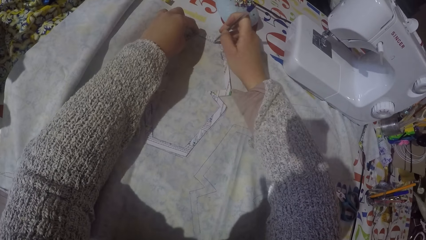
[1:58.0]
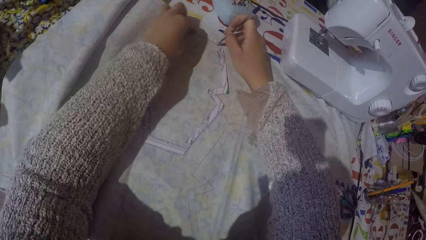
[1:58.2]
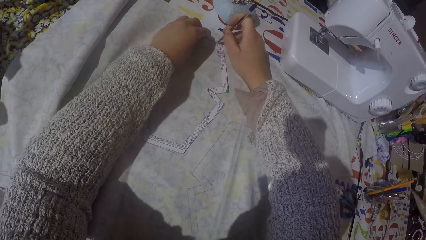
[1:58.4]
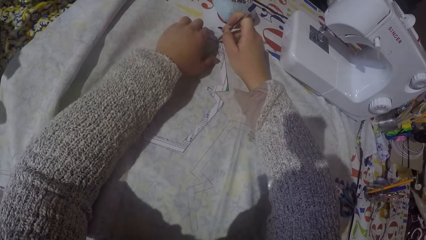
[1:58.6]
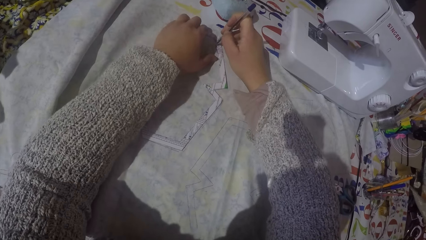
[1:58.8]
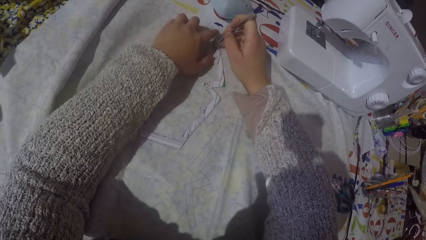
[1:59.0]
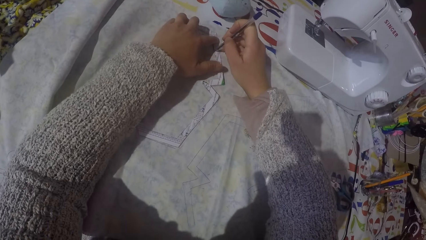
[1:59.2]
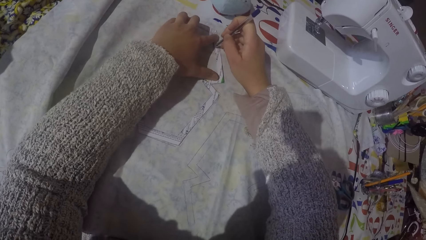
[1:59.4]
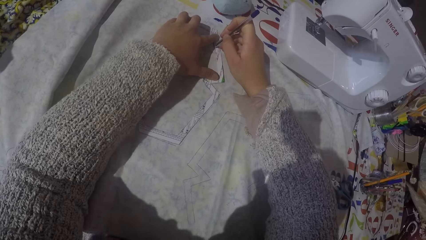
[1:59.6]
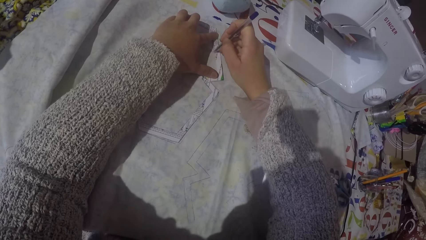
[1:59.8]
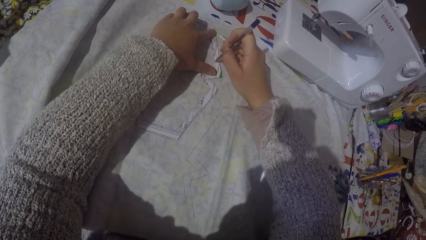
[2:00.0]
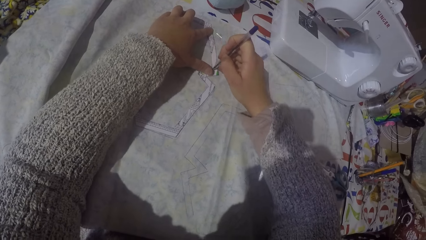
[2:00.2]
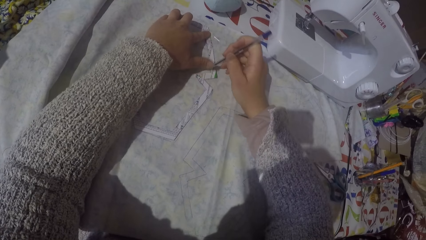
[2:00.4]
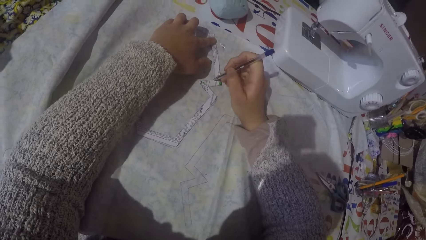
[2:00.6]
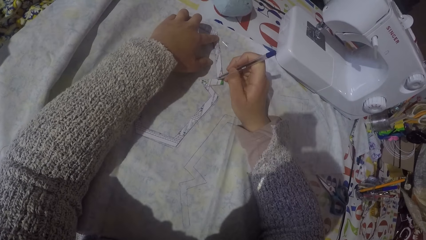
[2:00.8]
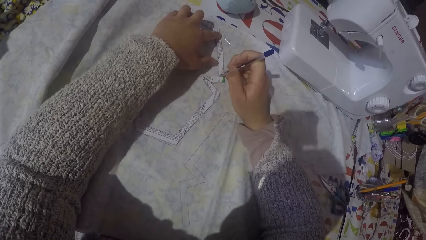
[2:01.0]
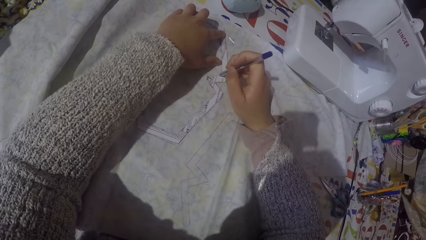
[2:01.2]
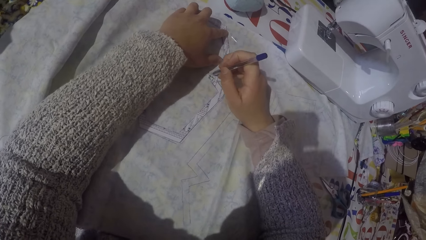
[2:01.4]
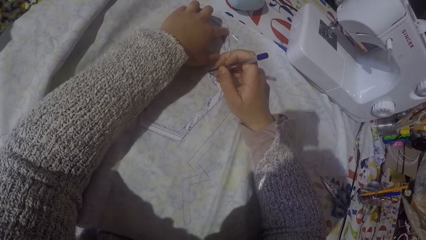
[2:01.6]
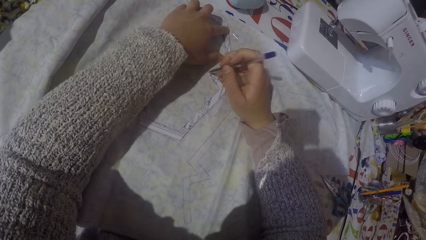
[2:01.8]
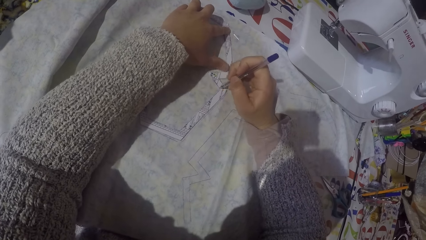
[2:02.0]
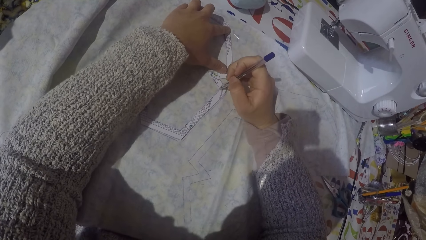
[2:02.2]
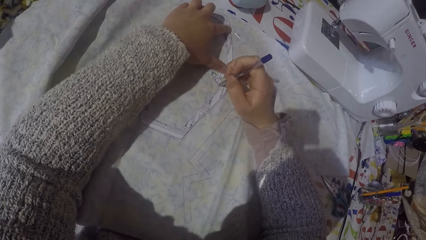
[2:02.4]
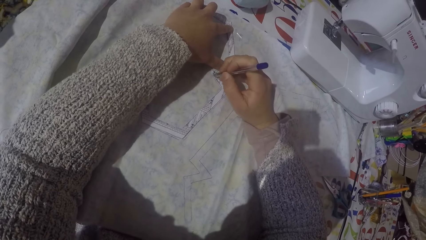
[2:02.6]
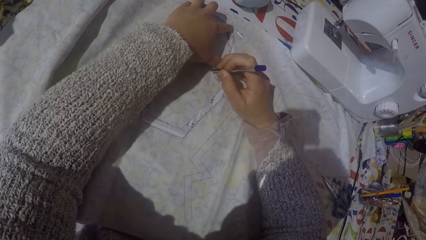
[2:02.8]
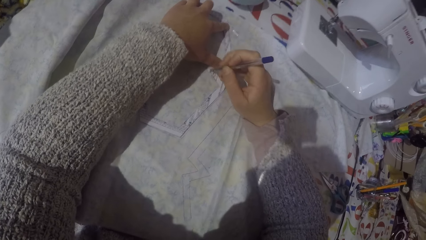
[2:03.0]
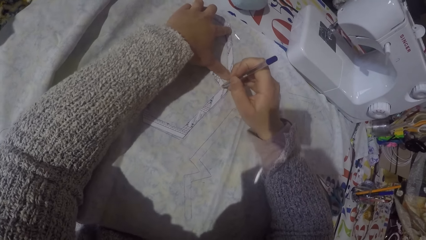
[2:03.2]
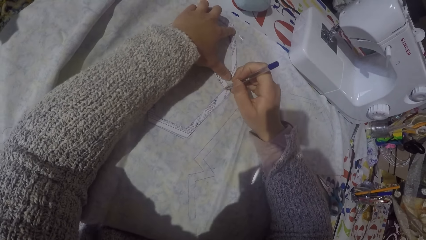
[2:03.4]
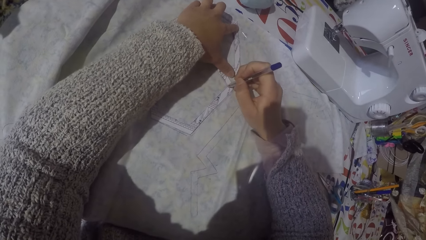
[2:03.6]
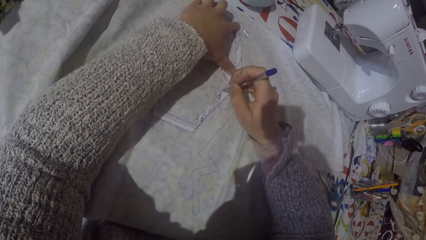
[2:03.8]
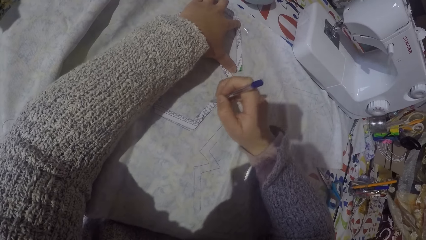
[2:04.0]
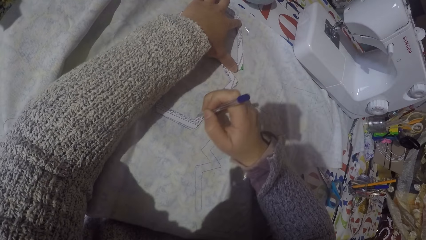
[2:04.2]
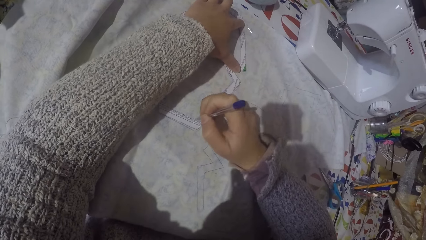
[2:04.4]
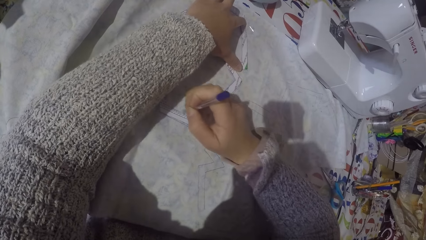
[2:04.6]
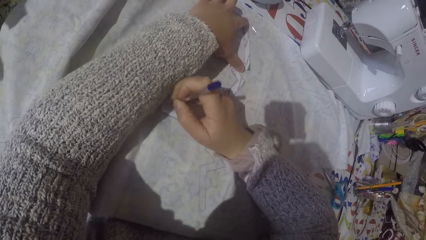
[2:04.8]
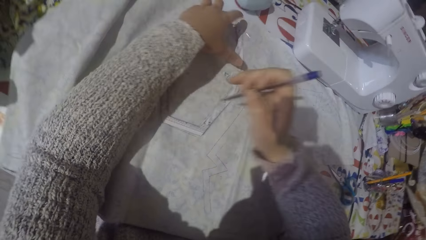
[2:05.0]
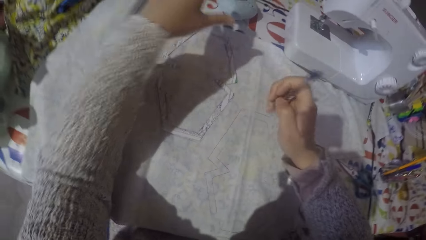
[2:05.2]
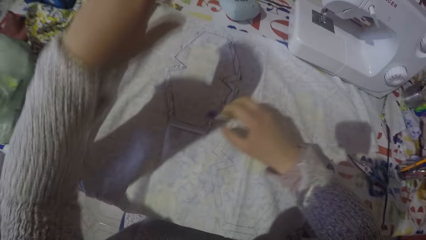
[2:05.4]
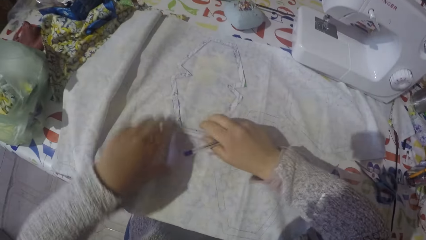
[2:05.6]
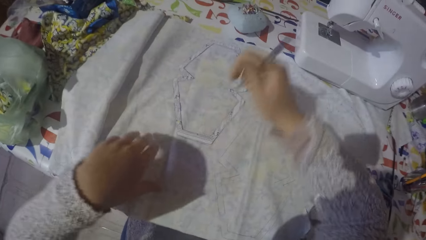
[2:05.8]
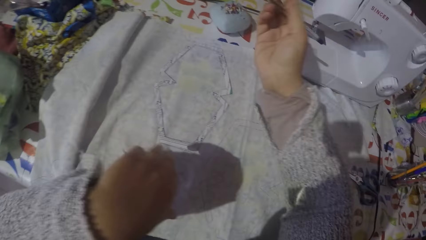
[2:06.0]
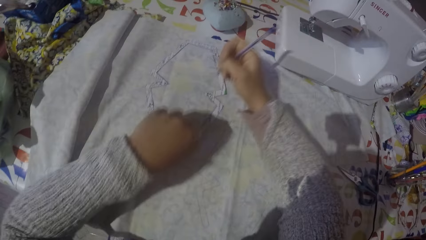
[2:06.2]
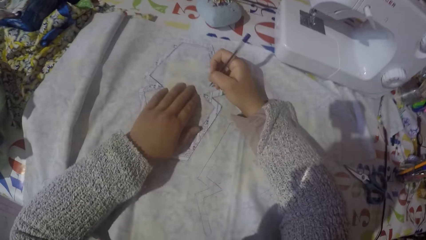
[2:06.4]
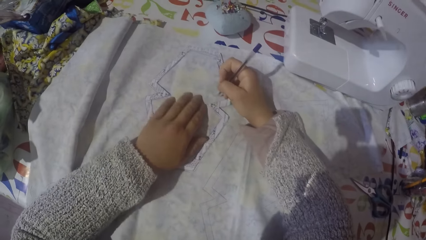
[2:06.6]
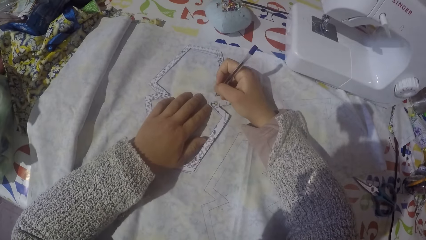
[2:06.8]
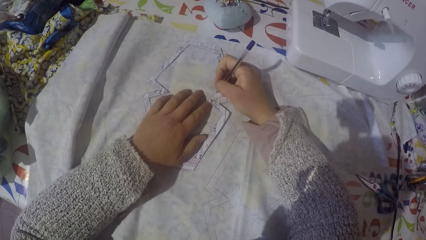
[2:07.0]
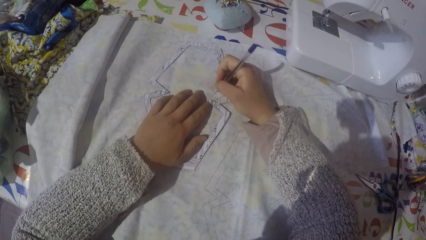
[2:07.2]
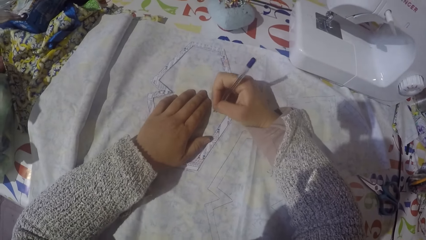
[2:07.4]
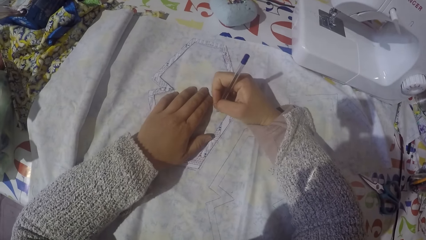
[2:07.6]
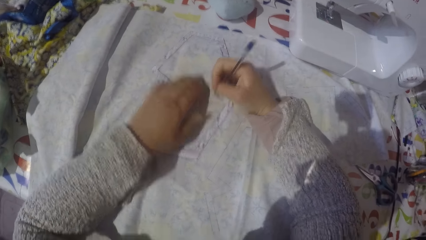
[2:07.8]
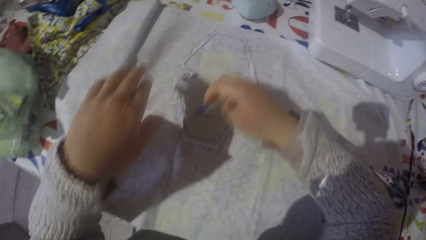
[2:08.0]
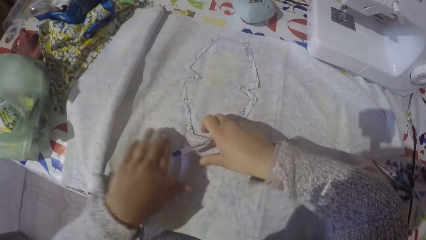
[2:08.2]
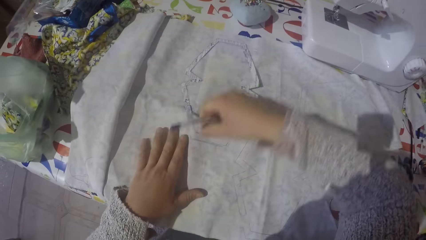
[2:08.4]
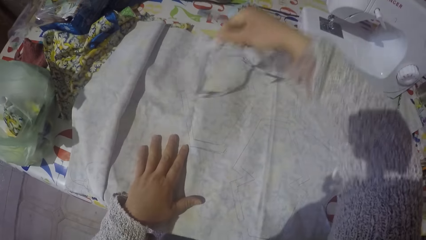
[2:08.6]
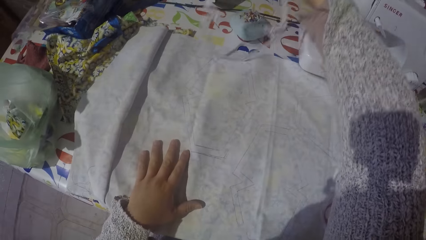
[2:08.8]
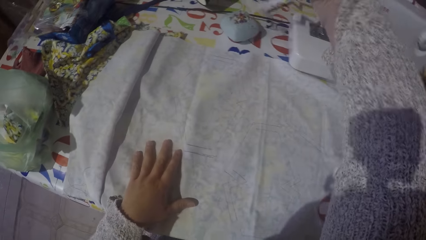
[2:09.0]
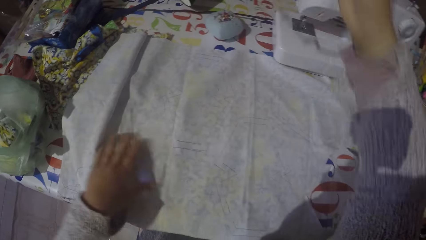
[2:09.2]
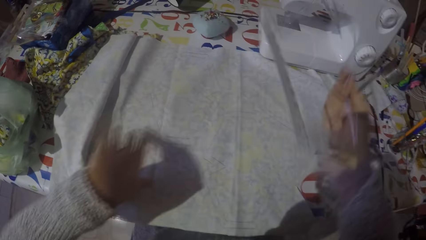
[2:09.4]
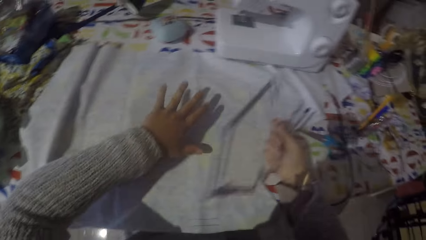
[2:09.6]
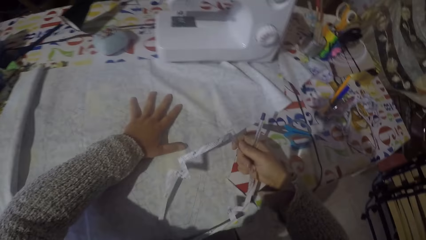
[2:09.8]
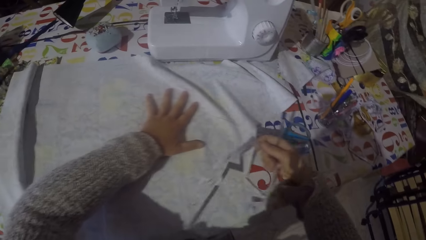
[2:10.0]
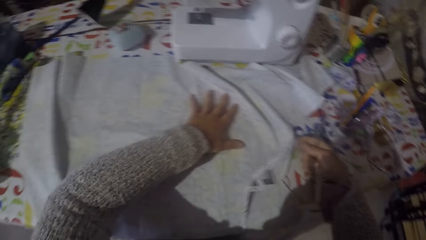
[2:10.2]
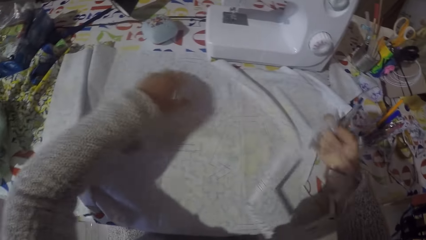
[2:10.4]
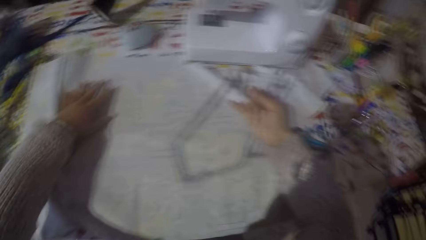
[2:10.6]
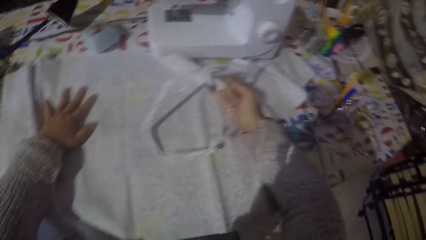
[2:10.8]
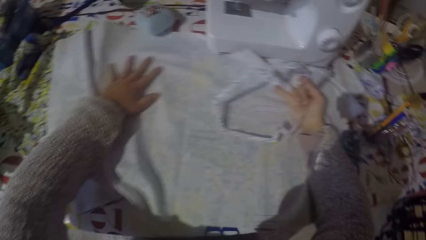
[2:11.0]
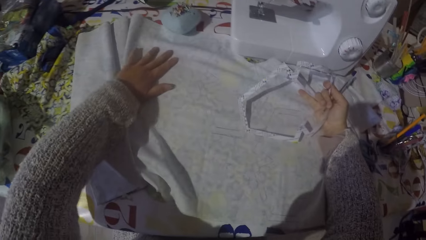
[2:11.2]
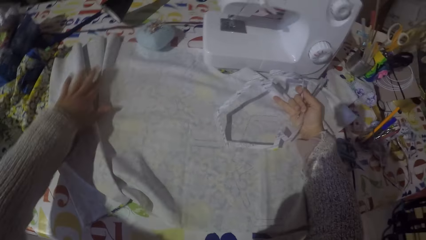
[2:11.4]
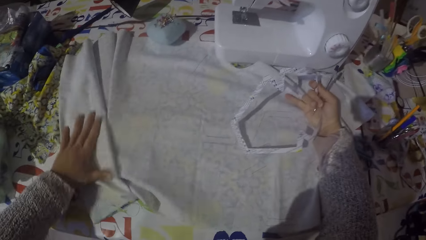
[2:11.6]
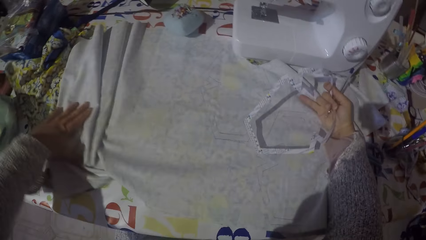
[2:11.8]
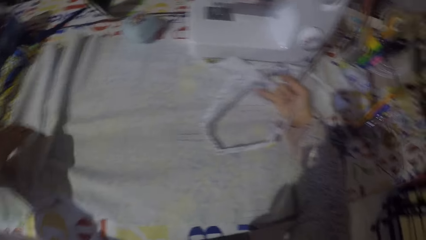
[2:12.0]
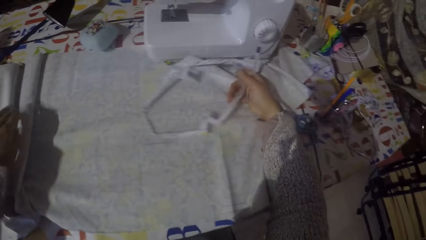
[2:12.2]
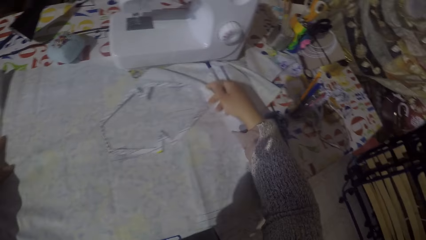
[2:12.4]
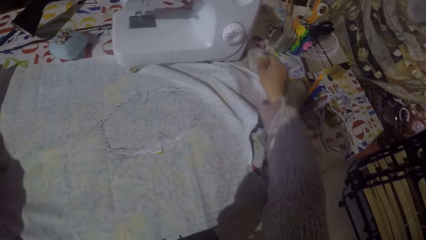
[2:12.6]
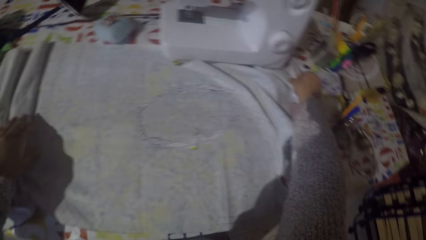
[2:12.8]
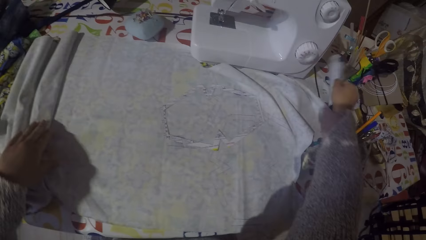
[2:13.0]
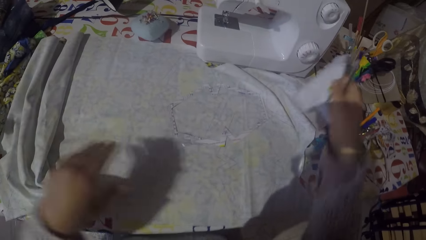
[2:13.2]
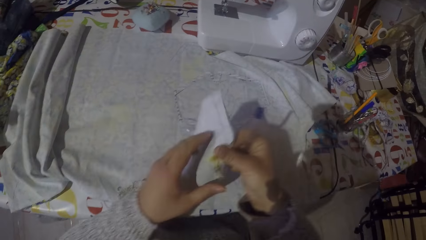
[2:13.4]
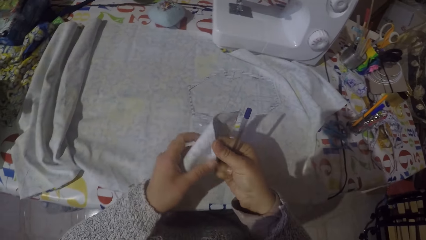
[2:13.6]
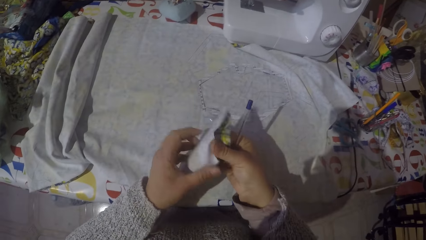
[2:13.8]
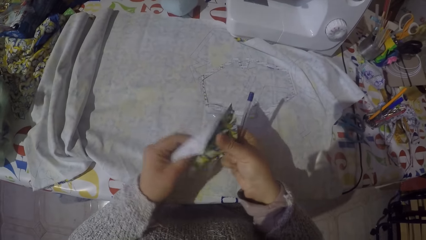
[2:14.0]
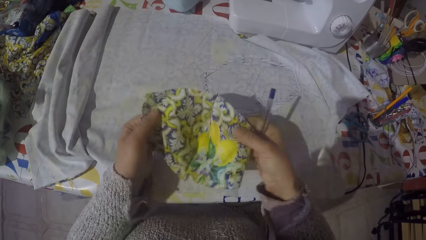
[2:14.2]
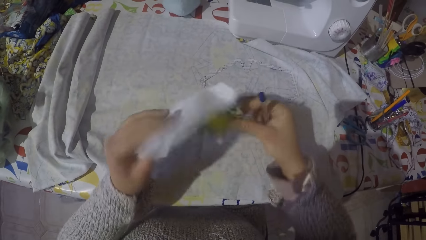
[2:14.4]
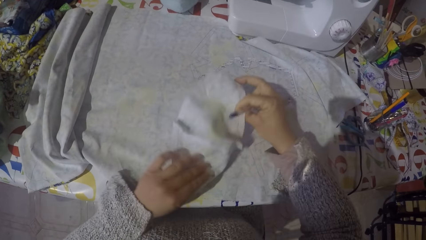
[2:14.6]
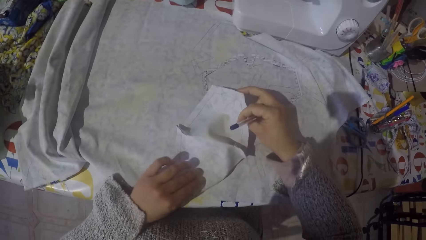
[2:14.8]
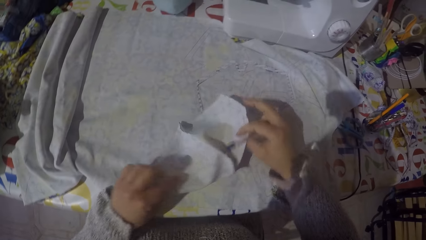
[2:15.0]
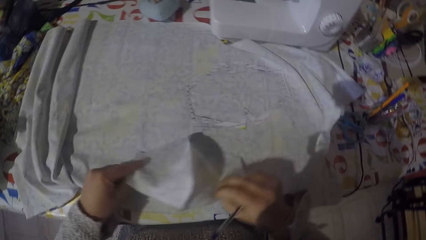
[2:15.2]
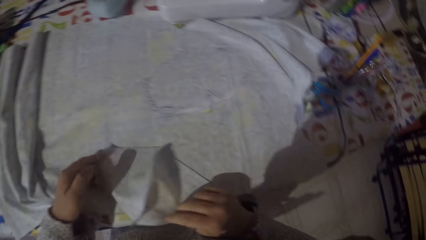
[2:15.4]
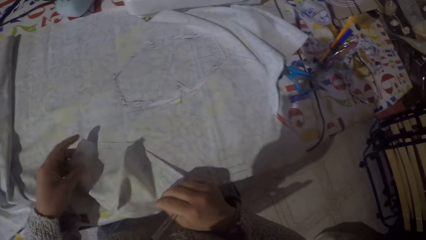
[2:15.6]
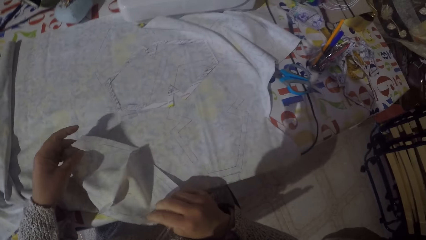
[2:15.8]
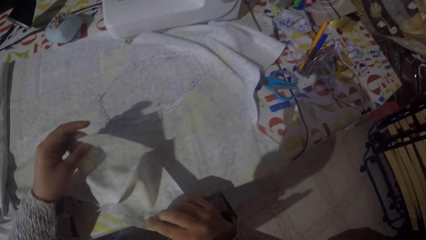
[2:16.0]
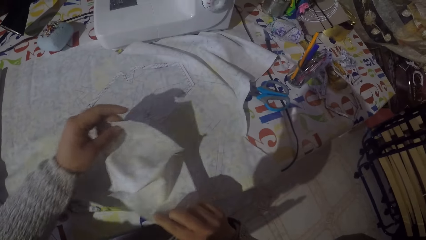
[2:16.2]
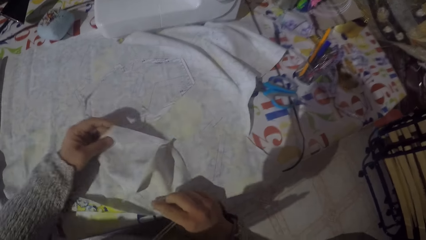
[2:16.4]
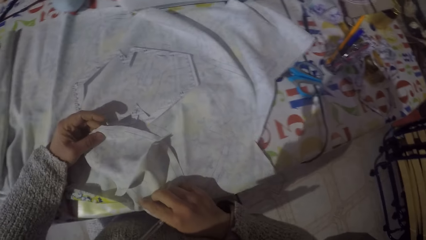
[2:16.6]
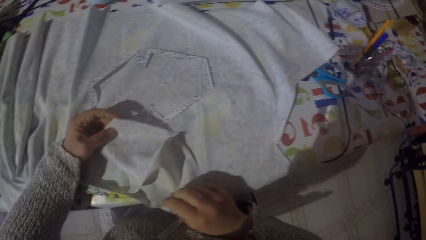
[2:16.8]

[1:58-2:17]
The camera wearer peels the guide. They push the fabric, pick up a cut fabric and spread the cut fabric.
